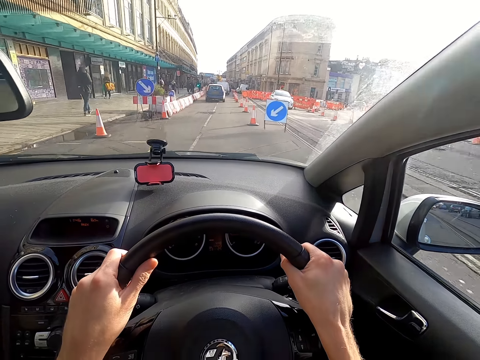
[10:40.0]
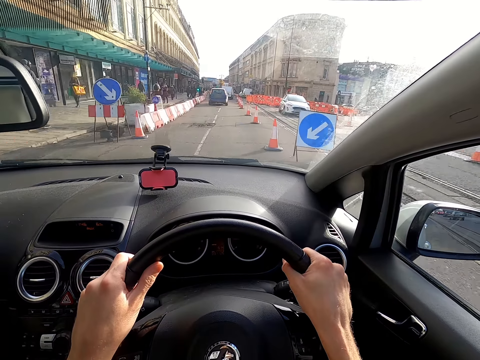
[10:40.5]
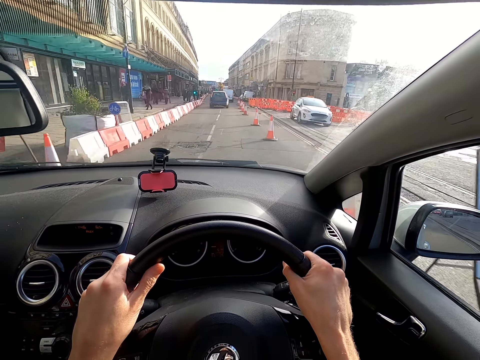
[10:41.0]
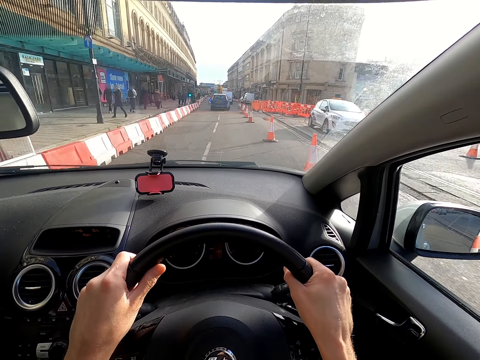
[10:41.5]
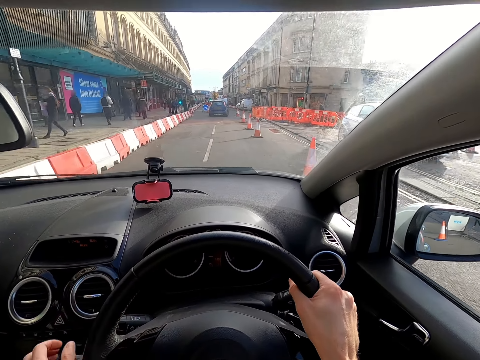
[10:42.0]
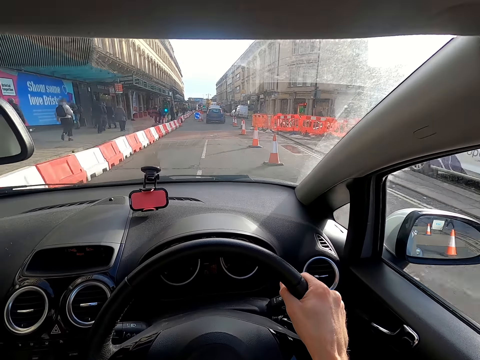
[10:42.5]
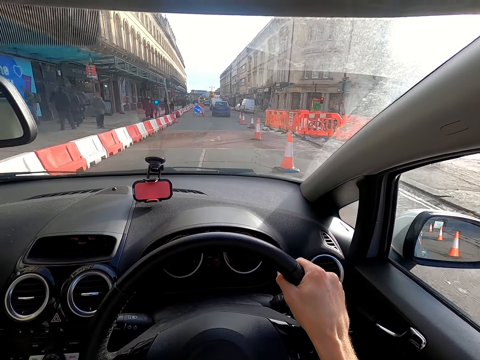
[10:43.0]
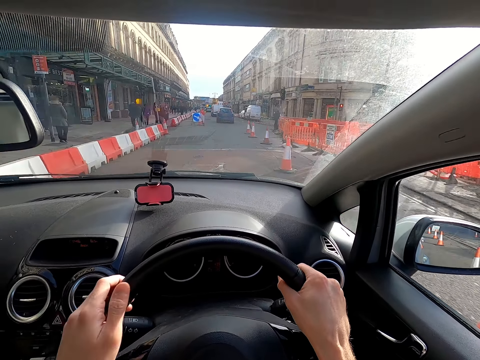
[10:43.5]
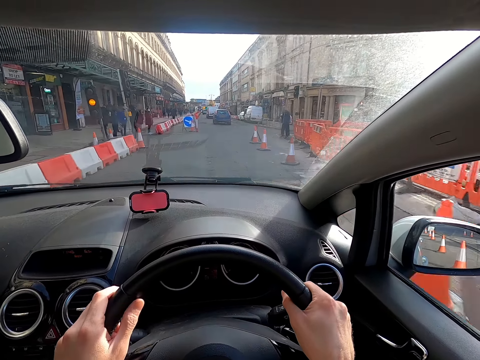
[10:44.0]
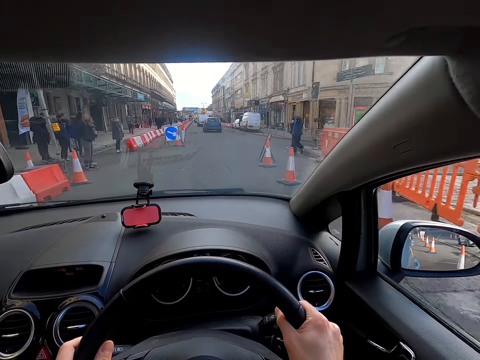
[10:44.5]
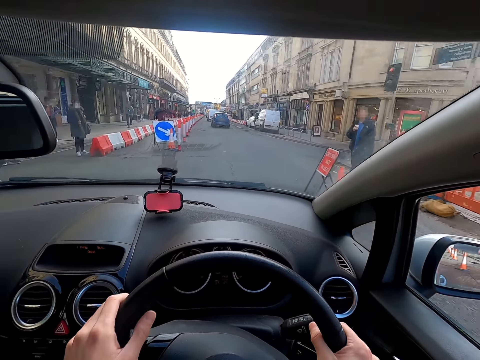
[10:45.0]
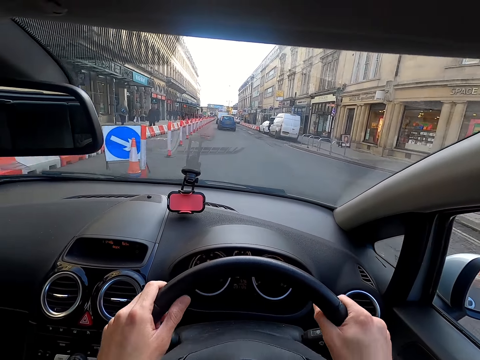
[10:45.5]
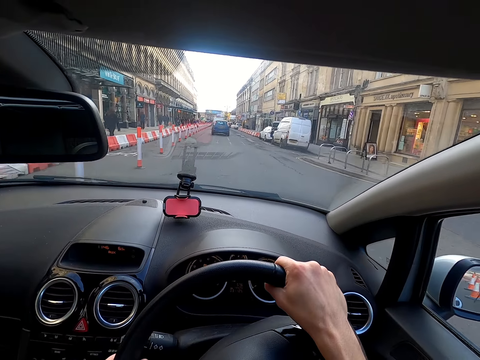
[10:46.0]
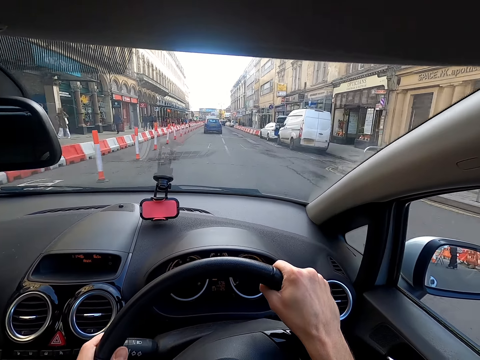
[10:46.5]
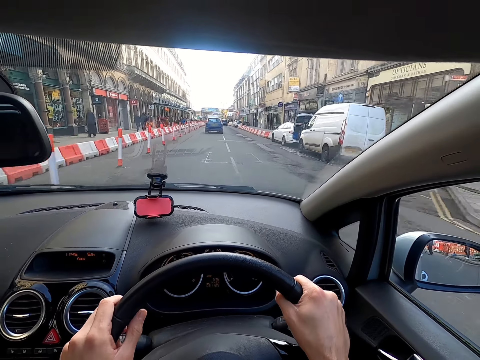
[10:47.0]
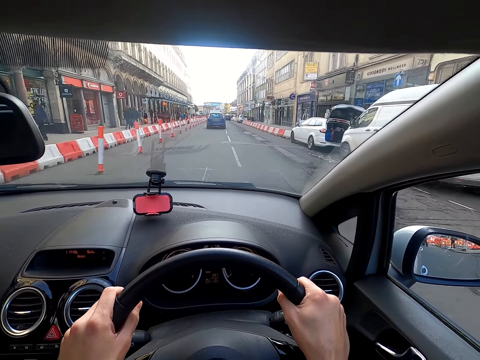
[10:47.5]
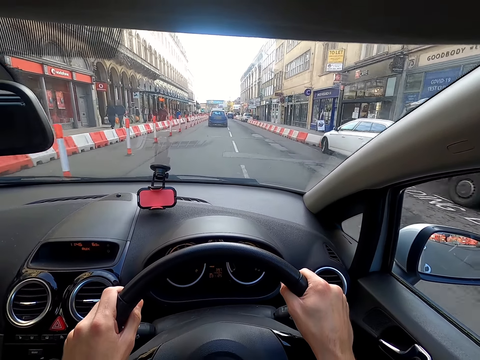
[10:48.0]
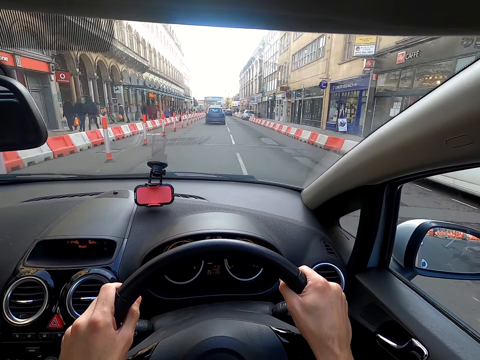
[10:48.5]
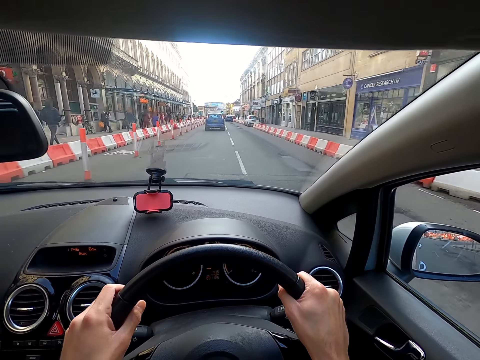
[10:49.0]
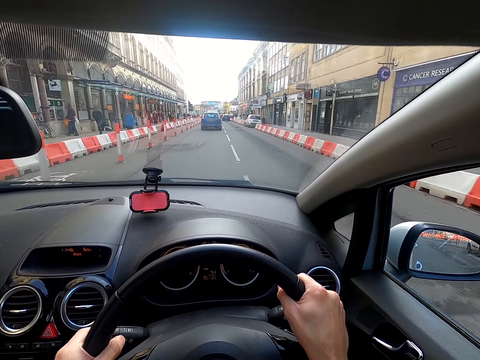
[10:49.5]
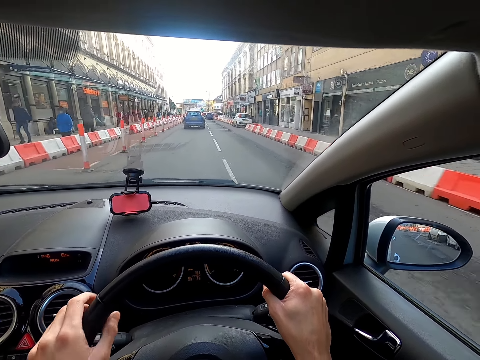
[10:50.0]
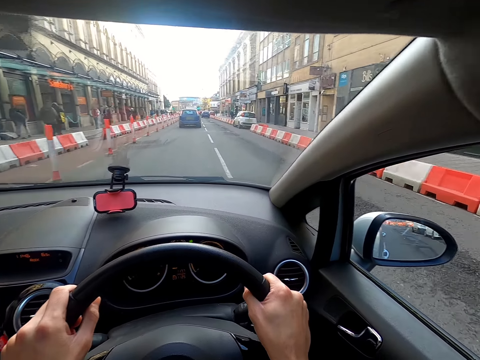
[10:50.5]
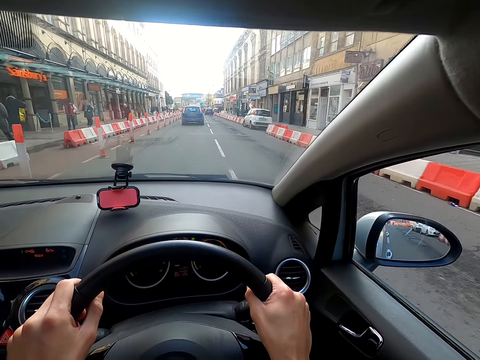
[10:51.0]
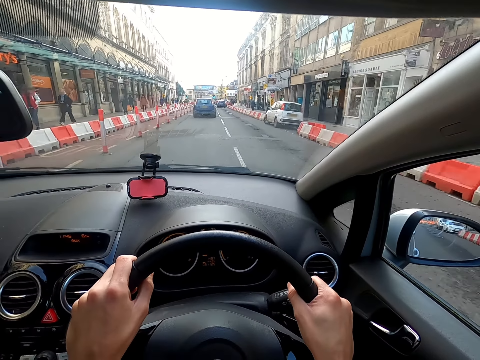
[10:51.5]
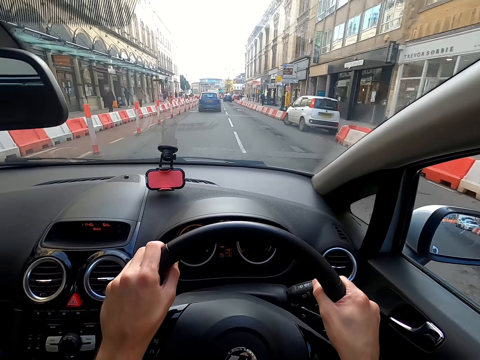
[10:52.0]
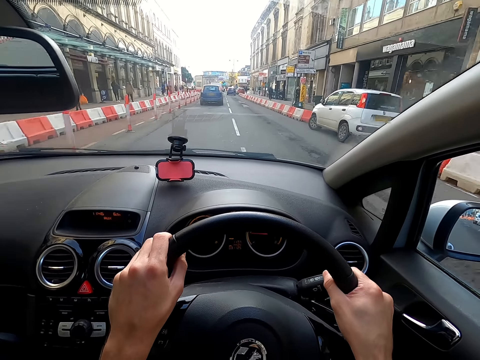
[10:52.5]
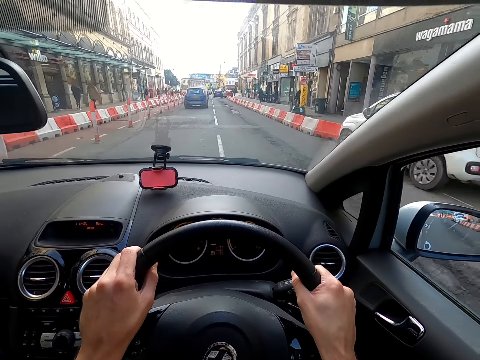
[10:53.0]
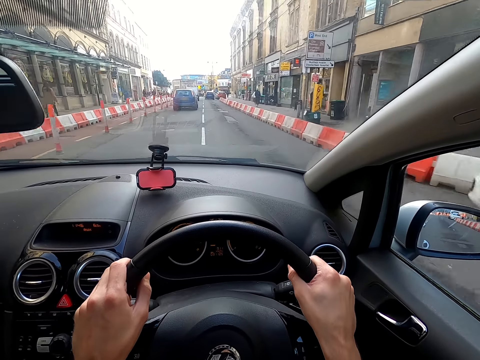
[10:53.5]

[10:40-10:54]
The camera wearer drives past a group of people. He moves an indicator stalk with his left hand. He drives past a group of people.

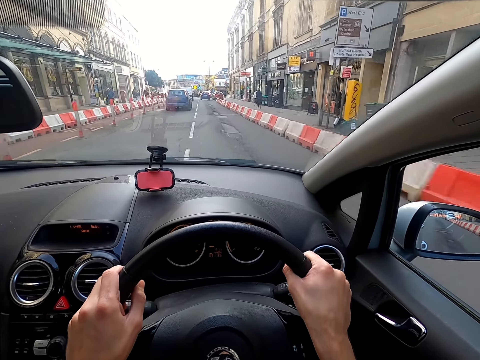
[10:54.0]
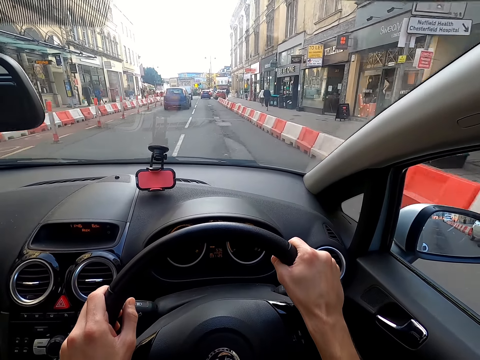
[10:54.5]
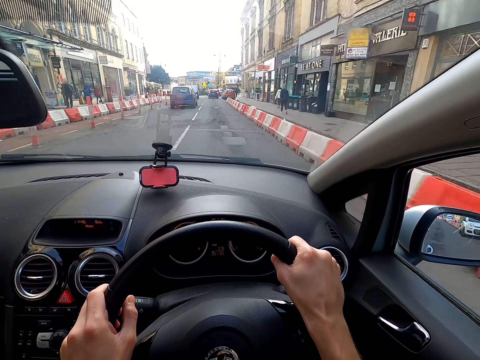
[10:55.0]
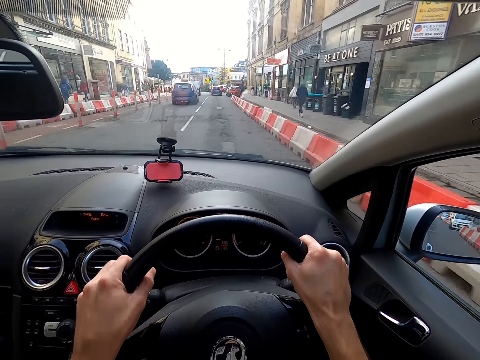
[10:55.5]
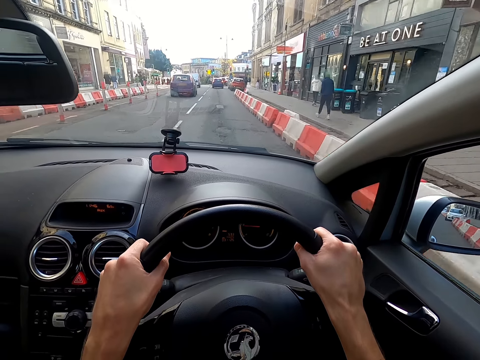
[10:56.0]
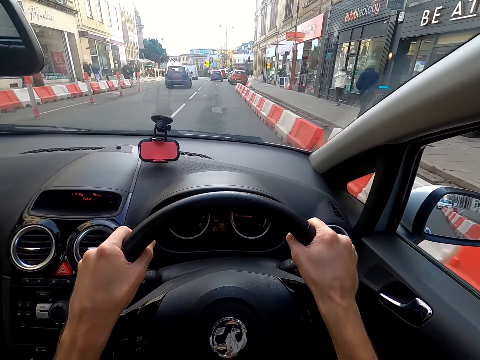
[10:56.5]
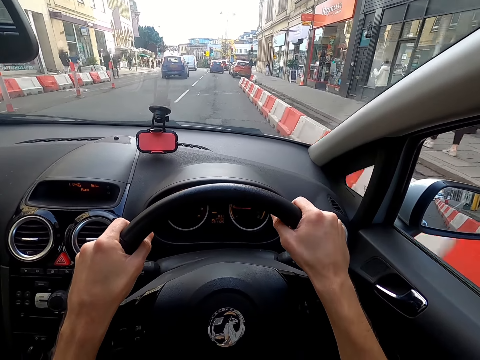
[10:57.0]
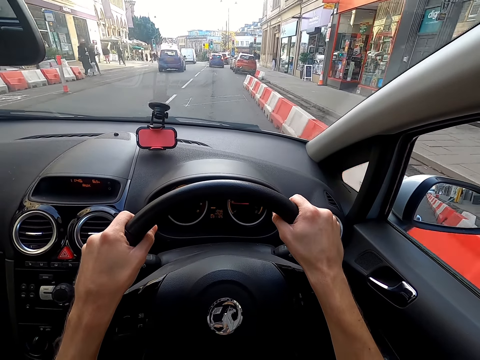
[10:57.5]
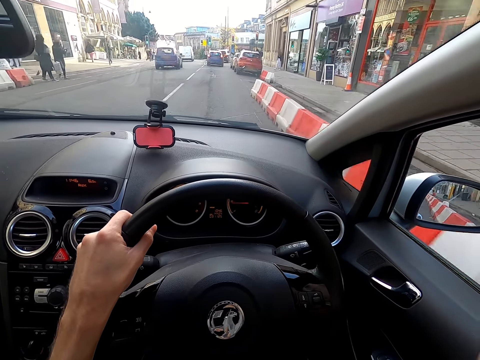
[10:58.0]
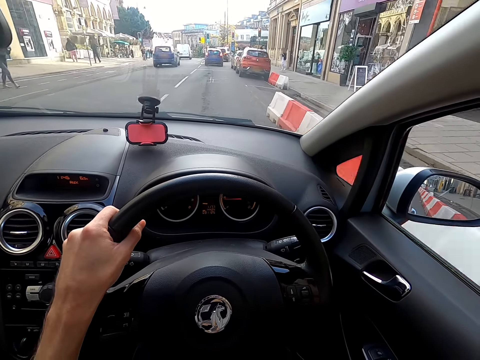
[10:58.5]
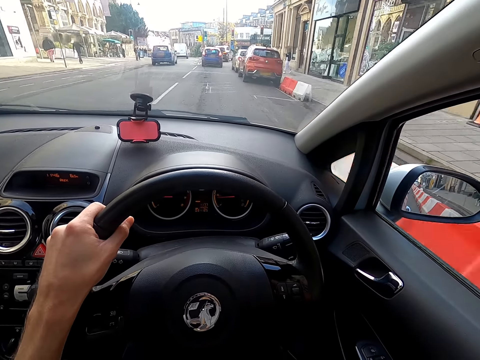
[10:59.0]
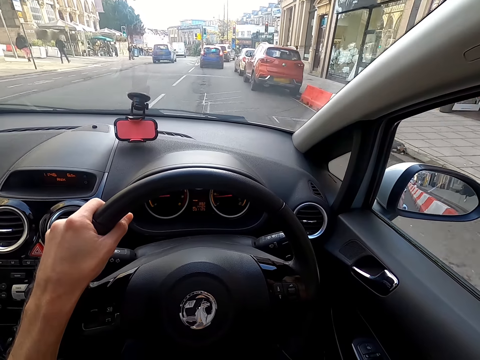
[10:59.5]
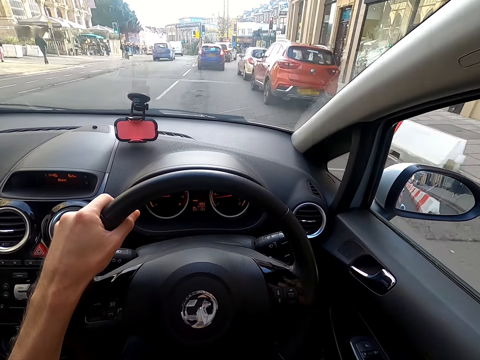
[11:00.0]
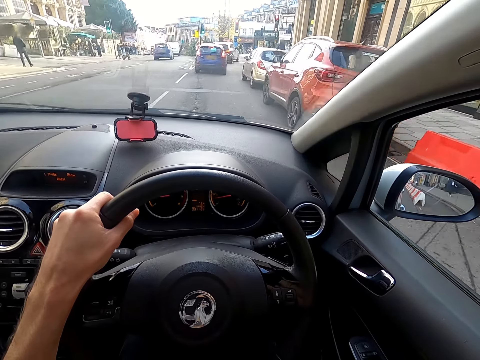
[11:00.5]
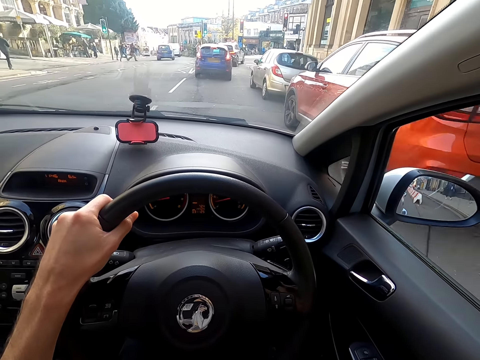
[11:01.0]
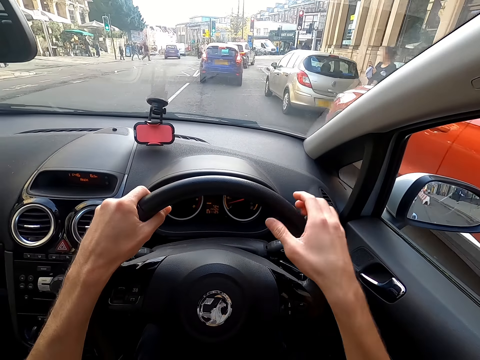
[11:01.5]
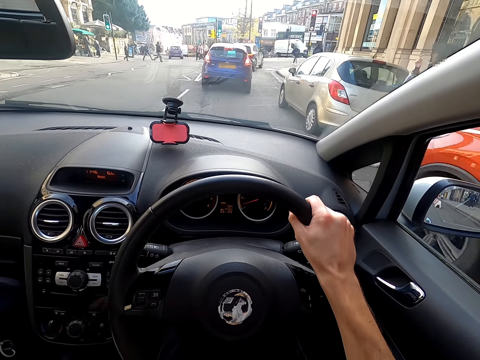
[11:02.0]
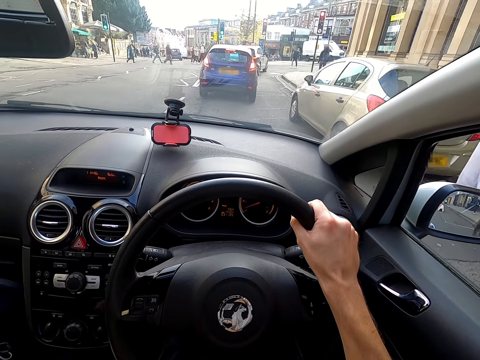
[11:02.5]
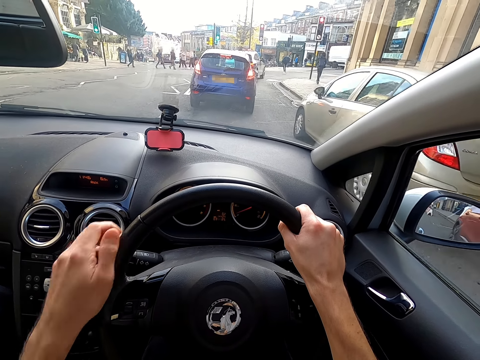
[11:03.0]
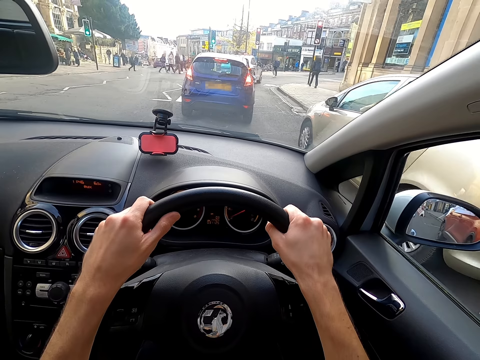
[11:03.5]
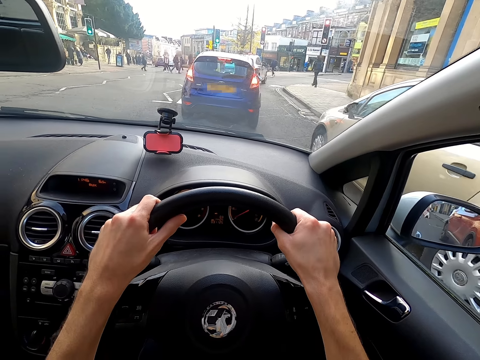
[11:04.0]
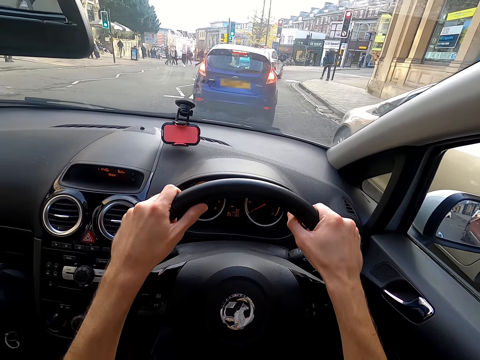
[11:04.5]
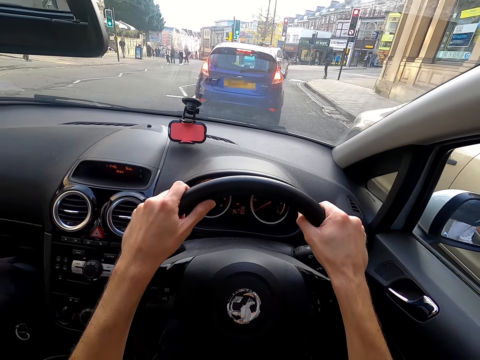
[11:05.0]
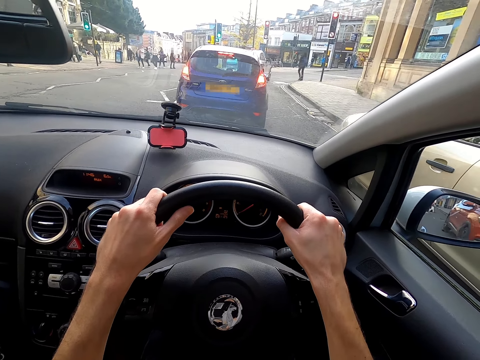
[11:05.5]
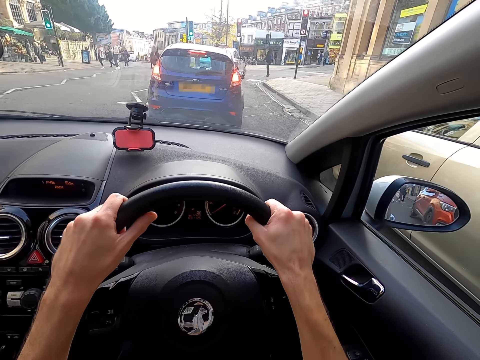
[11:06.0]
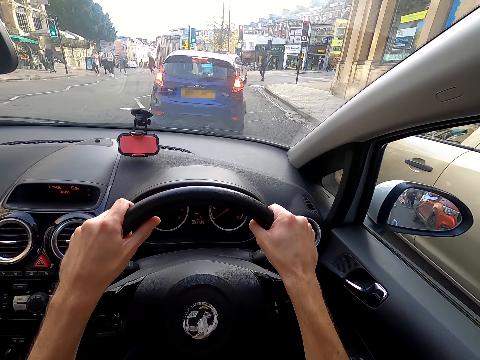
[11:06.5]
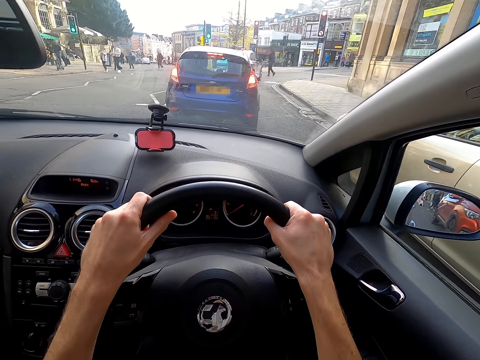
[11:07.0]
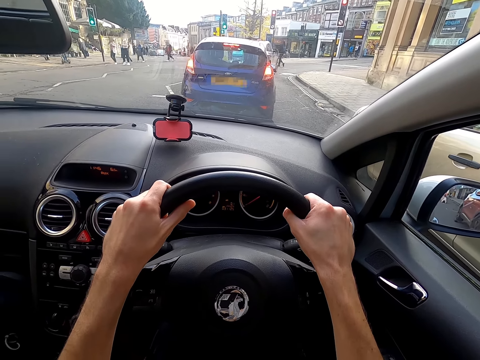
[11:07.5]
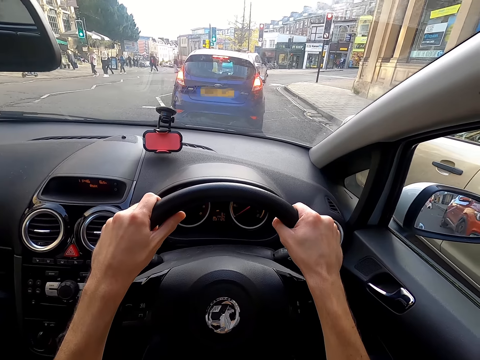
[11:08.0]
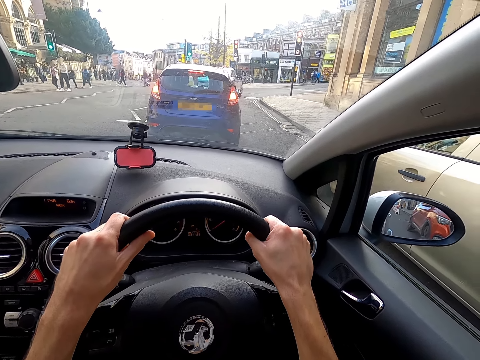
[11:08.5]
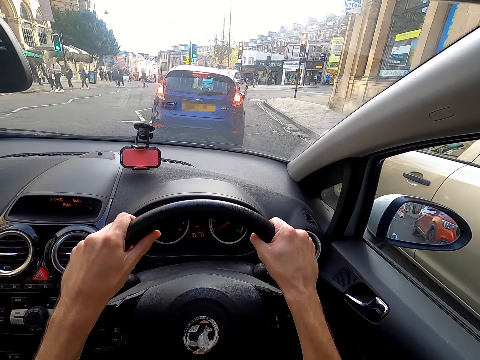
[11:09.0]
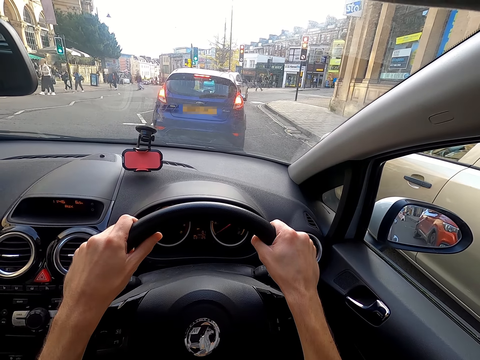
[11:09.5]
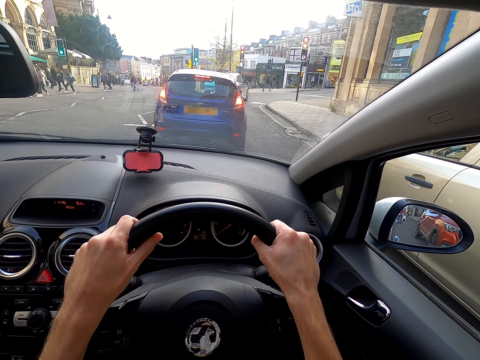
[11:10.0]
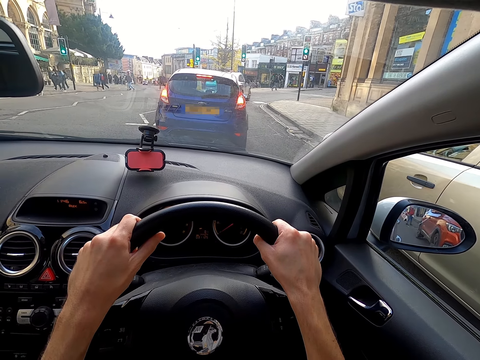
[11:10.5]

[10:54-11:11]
The camera wearer drives past a man. They stop the car at a traffic light.
